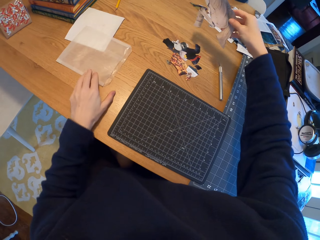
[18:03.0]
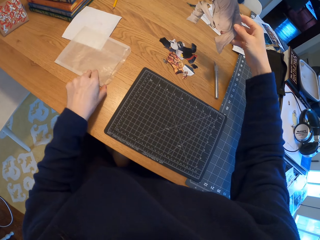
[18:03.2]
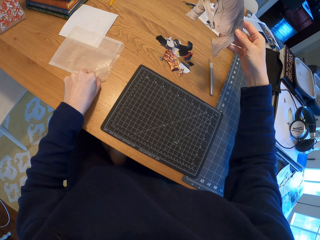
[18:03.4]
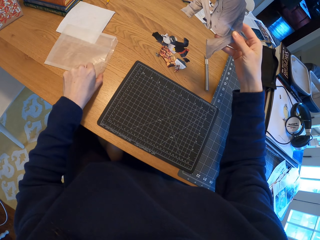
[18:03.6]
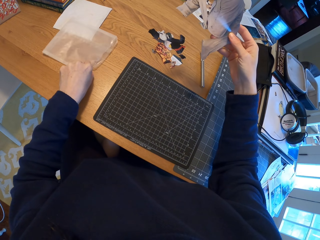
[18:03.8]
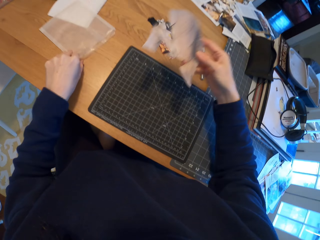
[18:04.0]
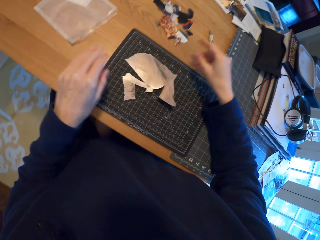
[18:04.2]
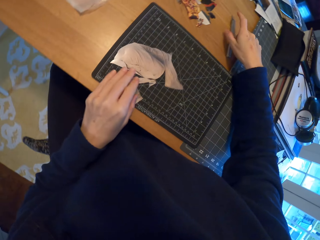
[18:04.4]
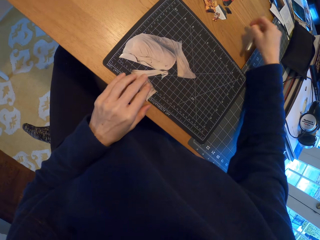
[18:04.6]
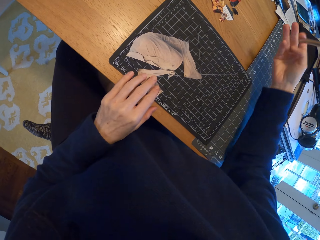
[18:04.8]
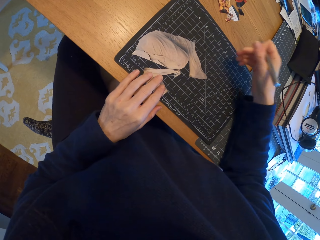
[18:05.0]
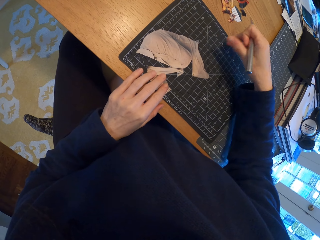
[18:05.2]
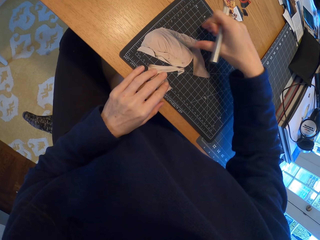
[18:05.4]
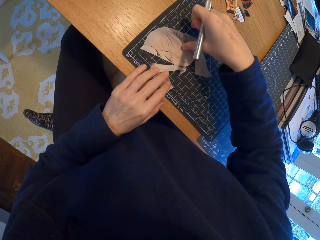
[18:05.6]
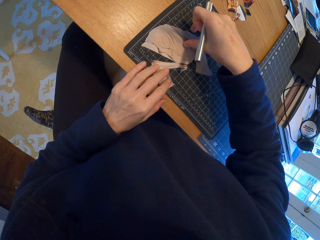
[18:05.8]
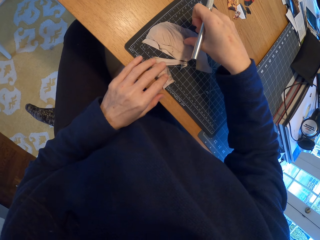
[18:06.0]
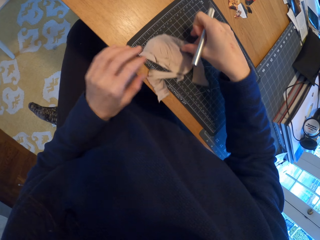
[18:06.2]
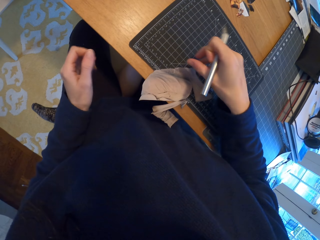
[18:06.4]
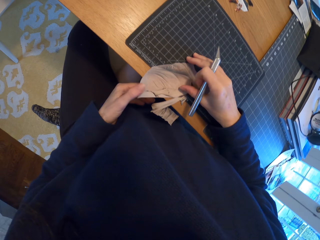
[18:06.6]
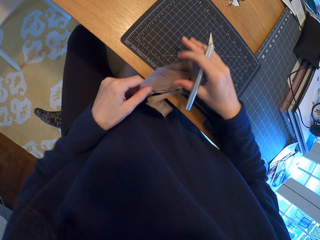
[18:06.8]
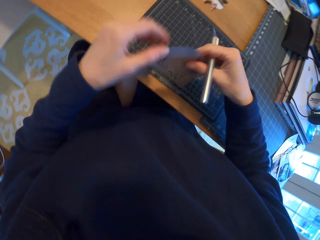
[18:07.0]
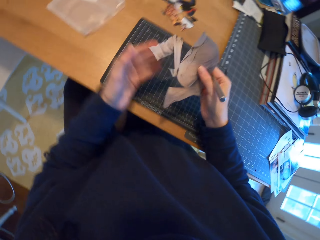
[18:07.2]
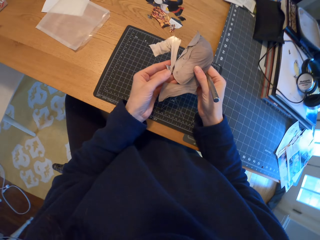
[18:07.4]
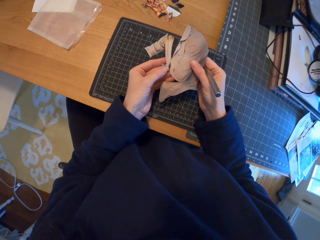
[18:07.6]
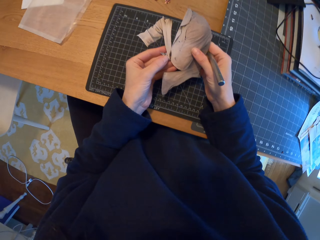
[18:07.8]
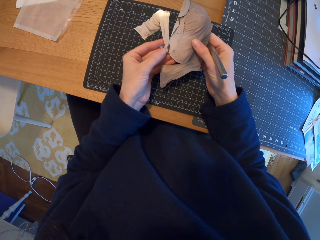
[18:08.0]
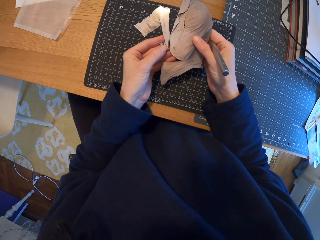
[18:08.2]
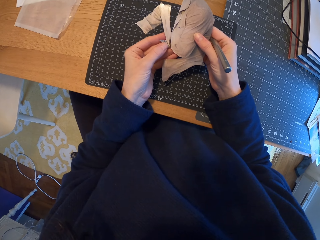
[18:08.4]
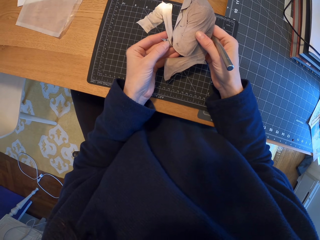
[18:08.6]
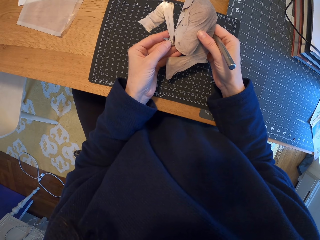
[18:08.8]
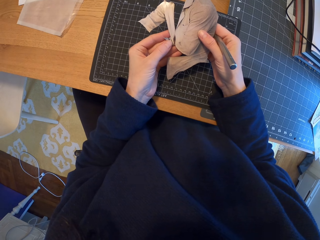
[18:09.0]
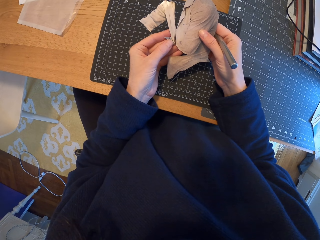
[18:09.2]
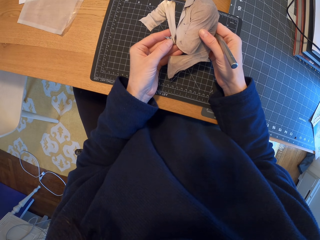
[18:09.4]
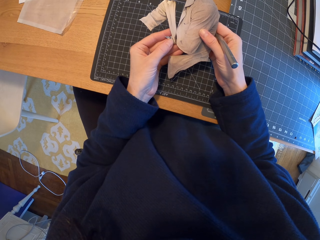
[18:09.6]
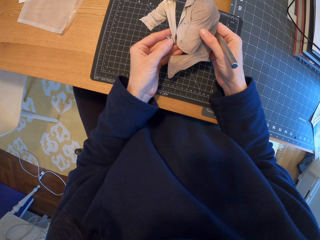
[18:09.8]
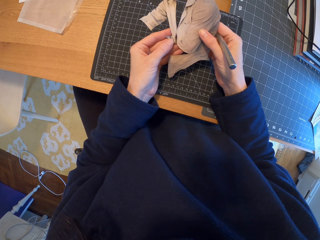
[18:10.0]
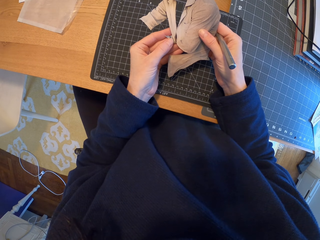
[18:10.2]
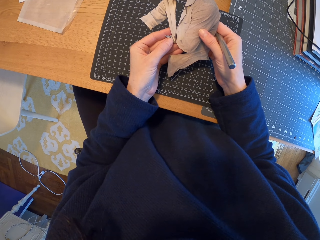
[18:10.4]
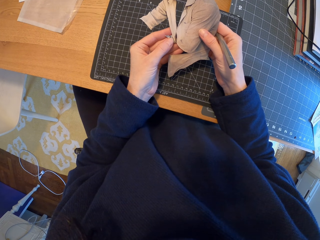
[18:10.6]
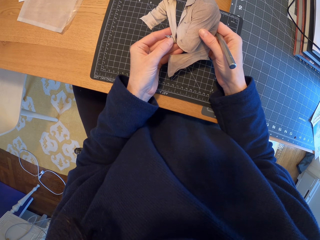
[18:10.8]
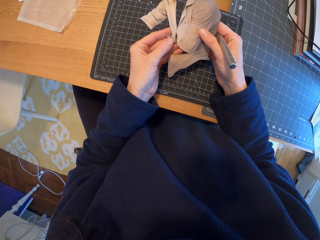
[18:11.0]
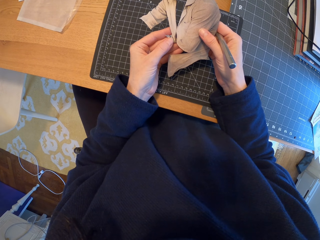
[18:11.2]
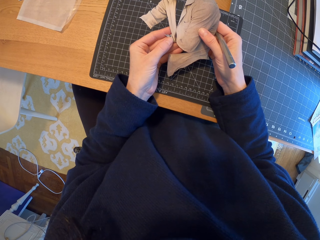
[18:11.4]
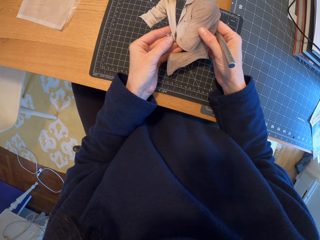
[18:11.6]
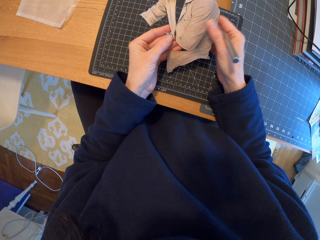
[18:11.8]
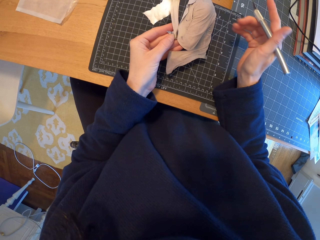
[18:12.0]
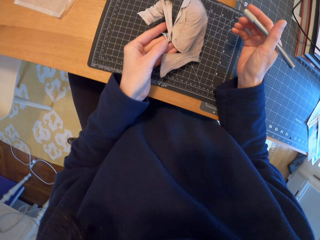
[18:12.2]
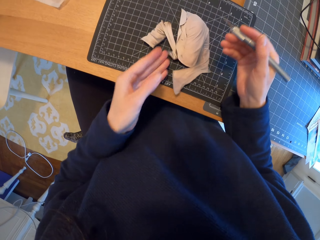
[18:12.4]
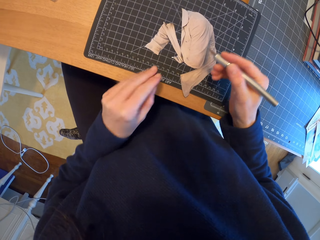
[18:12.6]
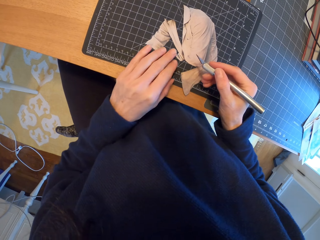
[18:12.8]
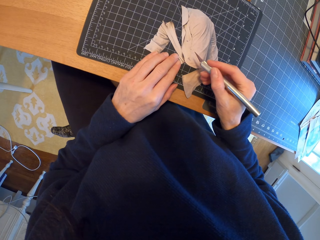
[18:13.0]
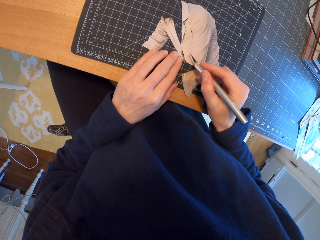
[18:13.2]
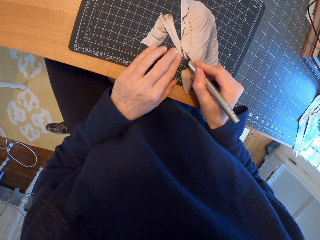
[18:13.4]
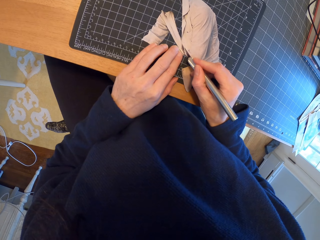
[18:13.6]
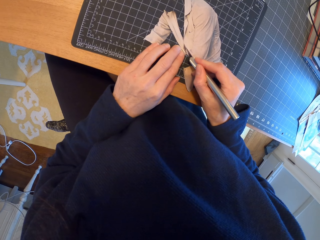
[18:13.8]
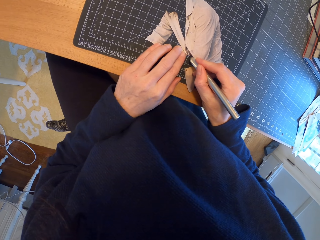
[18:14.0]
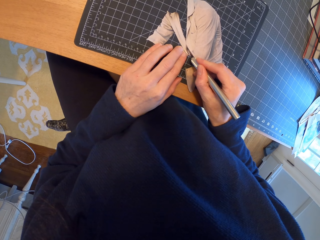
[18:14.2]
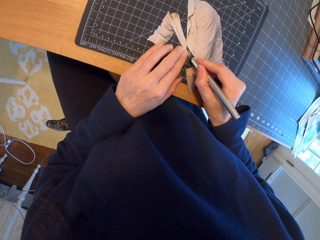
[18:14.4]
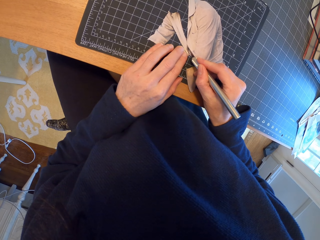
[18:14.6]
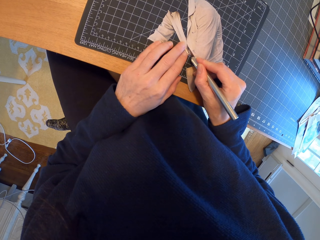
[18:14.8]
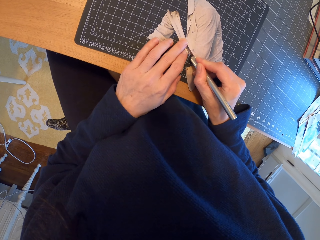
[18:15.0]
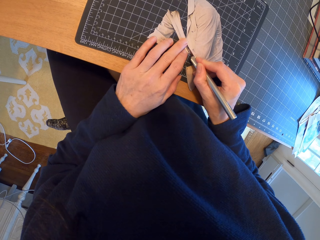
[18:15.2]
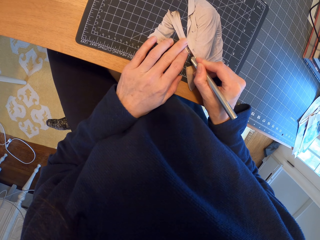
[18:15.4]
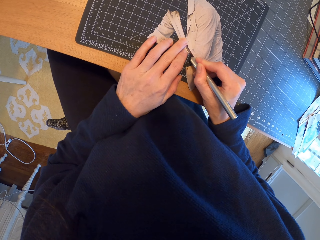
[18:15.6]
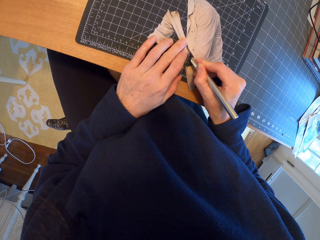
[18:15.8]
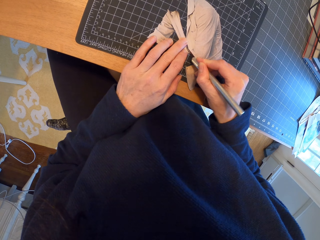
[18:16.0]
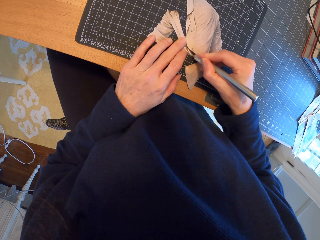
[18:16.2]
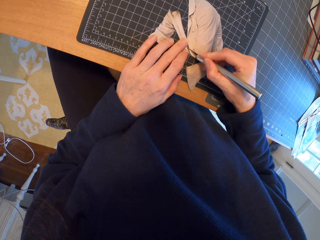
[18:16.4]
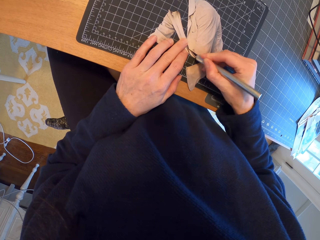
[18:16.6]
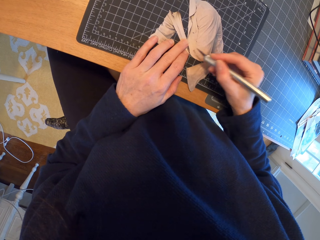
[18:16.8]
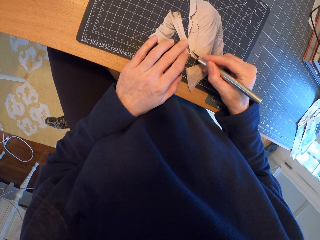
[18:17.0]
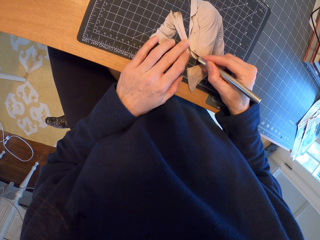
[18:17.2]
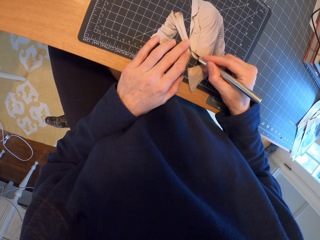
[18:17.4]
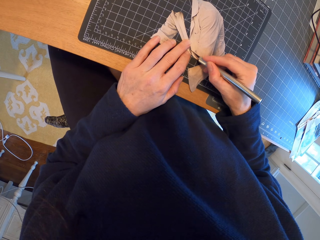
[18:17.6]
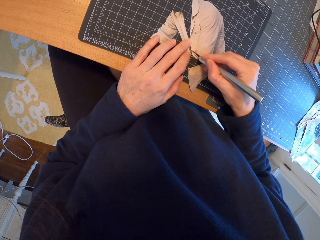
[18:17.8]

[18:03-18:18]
The camera wearer touches the plastic paper. They place the sketch on the cutting mat. They place a hand on the sketch. They pick up the pen cutter. They move the sketch on the cutting mat. They pick up the sketch. They pass the sketch to the right hand. They hold the sketch with both hands. They stare at the sketch. They hold the sketch with one hand. They place the sketch on the cutting mat. They place a hand on the sketch. They cut the sketch with the pen cutter.

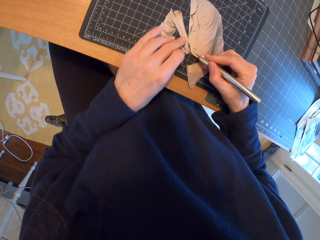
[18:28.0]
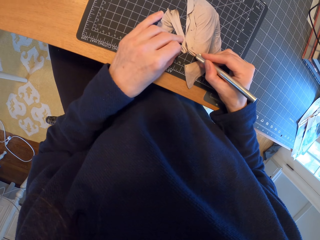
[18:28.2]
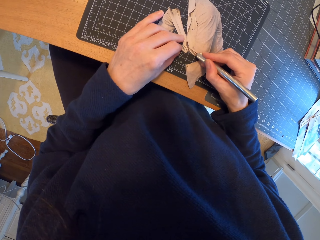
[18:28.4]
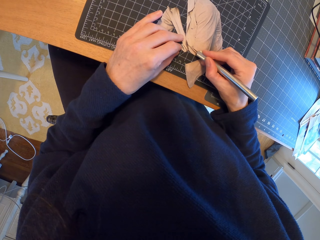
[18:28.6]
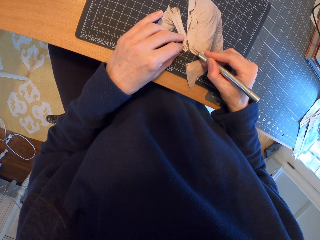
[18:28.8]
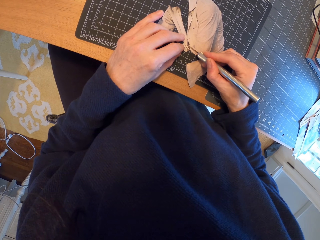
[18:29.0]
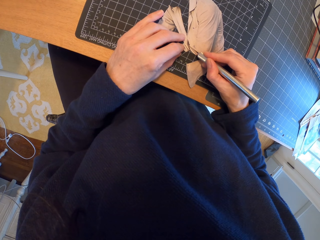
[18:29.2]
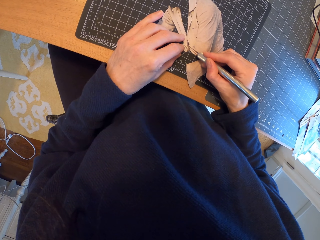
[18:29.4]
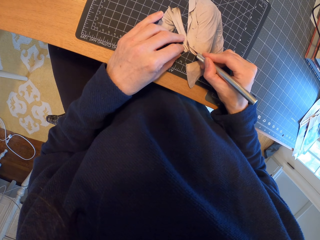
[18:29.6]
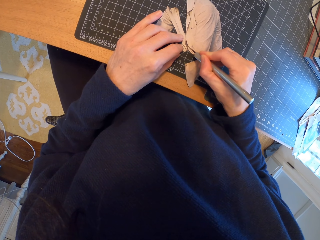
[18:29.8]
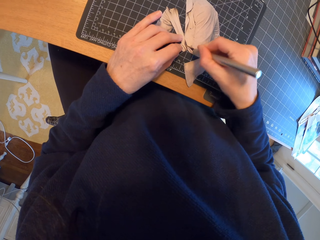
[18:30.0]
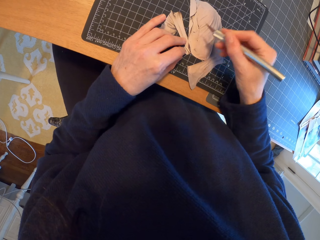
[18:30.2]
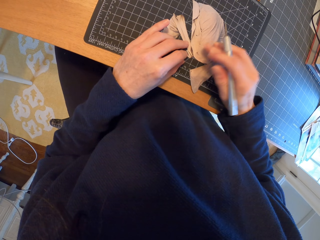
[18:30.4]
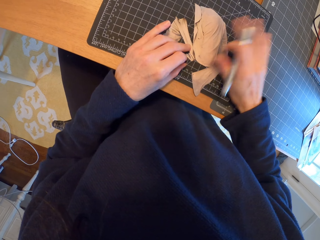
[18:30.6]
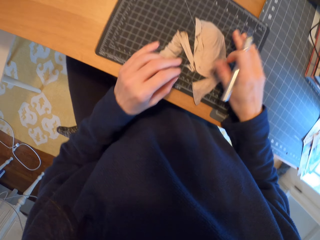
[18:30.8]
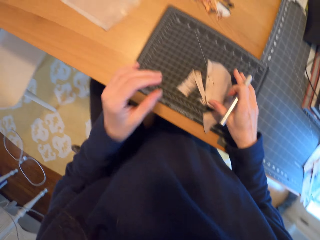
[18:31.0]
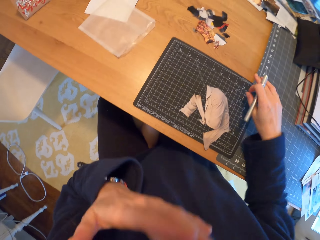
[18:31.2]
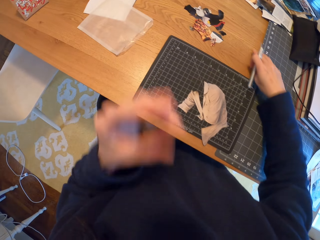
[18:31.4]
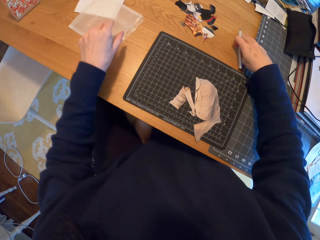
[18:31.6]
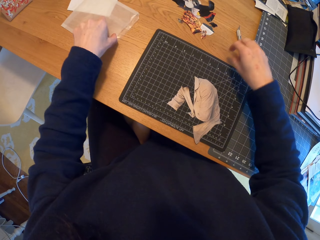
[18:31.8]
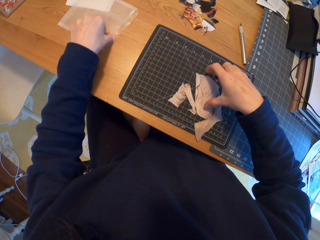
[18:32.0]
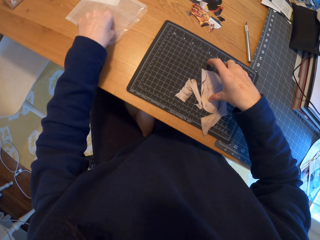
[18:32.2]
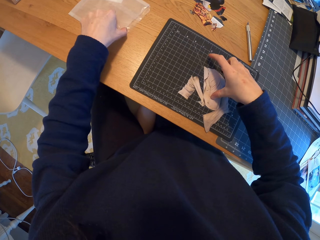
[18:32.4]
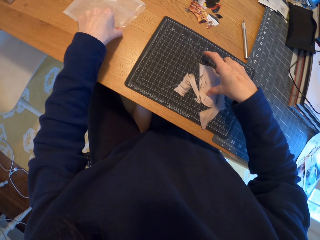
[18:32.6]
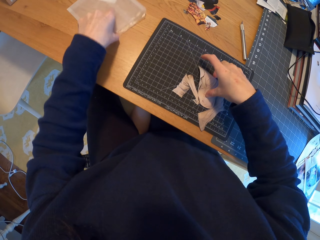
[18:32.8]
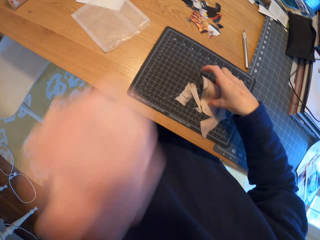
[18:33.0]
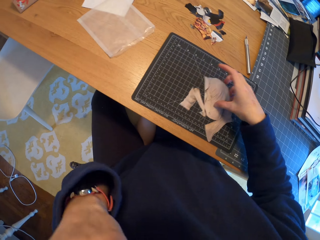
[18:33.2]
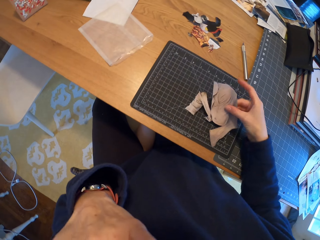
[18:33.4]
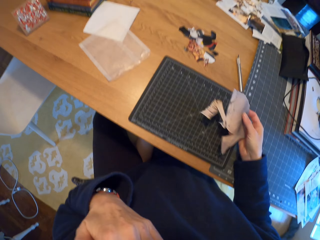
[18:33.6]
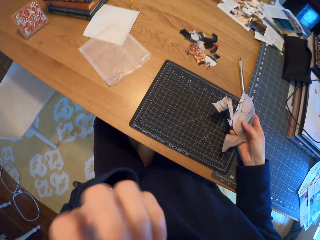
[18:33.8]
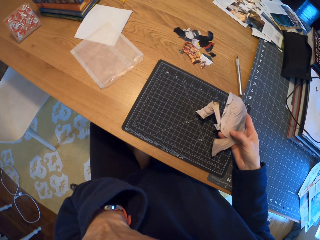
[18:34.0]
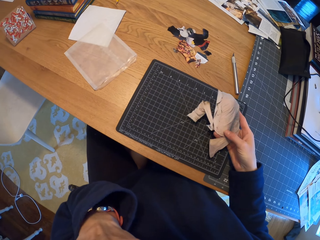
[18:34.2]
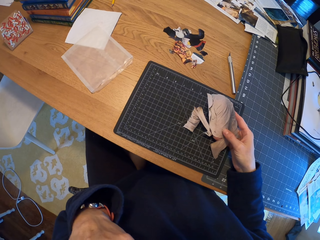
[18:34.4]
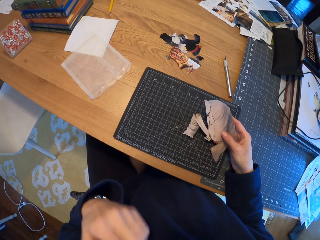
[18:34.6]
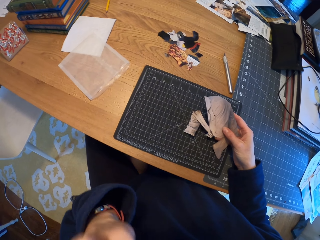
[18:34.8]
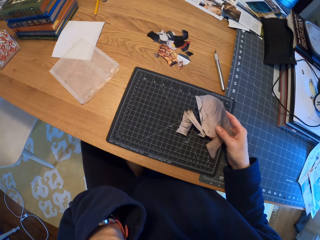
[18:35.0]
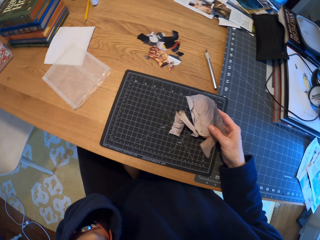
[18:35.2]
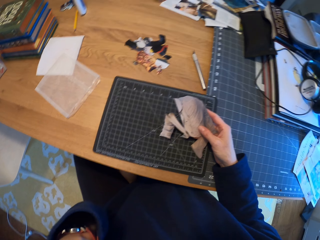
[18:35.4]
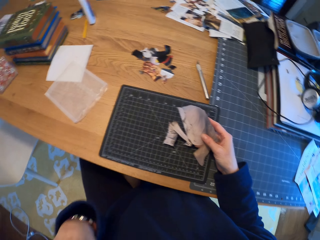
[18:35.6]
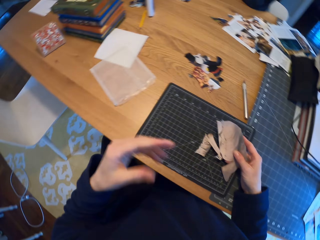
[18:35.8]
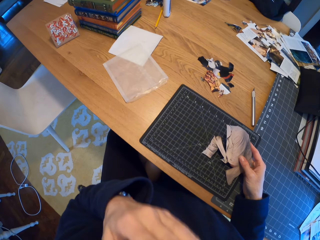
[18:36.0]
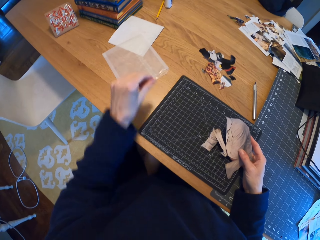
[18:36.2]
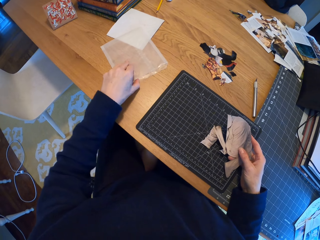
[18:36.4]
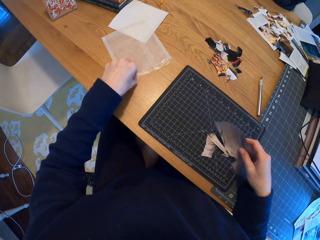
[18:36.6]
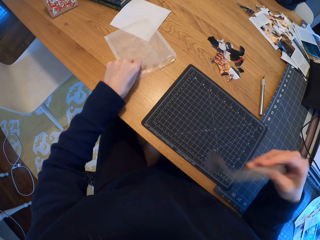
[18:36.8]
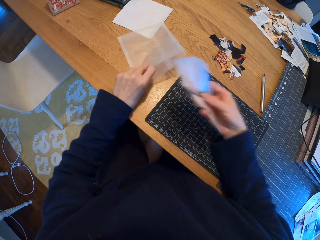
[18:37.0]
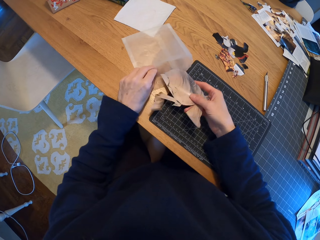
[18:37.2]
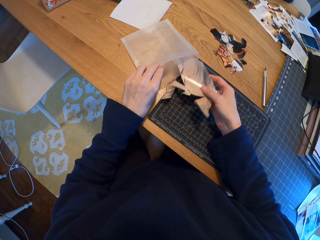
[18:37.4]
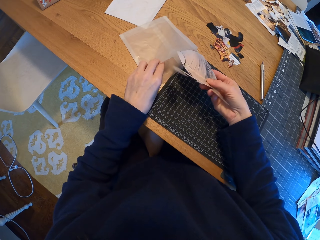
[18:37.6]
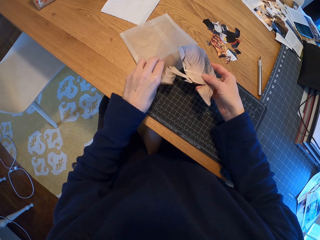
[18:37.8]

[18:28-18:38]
The camera wearer wipes the piece of paper. He licks the fingers. He places the pen cutter on the table. He touches the plastic paper. He picks up the piece of paper. He scratches the face. He moves the picture with his right hand. He touches his face with his left hand. He licks the finger. He picks up the plastic bag. He shakes the piece of paper. He moves the zip bag from the table. He puts the piece of paper in the plastic paper.
